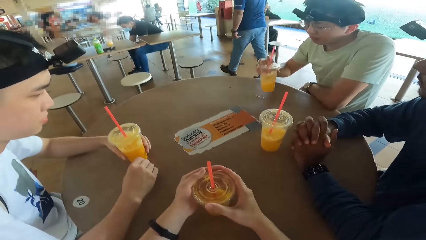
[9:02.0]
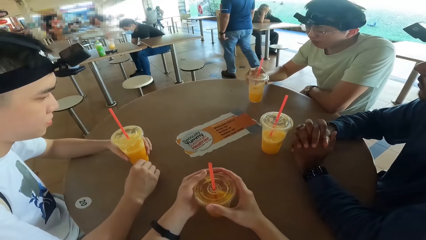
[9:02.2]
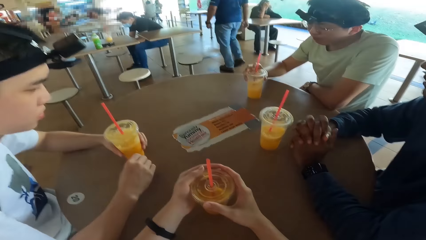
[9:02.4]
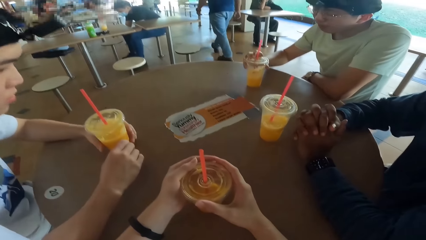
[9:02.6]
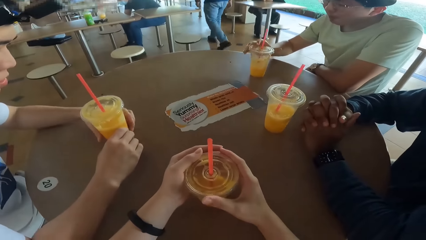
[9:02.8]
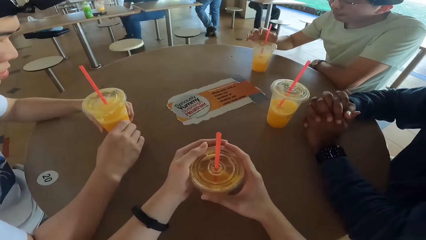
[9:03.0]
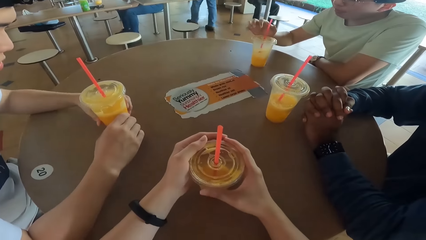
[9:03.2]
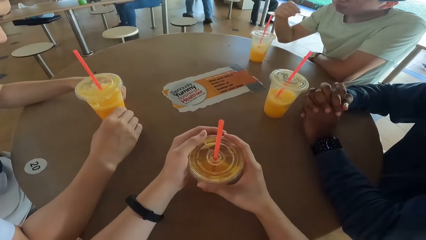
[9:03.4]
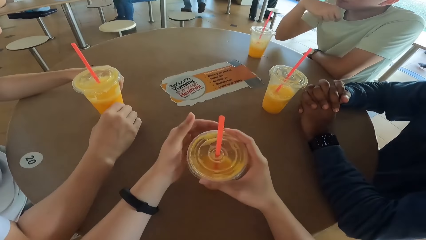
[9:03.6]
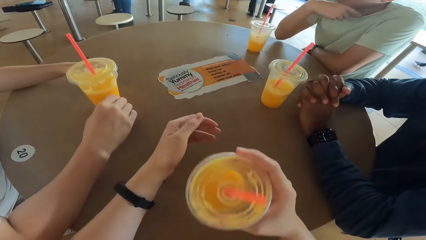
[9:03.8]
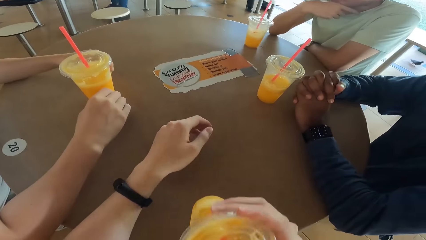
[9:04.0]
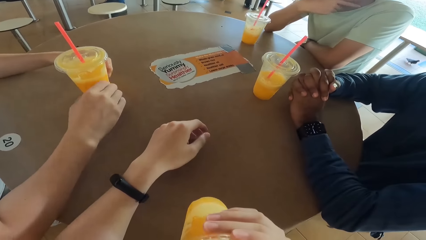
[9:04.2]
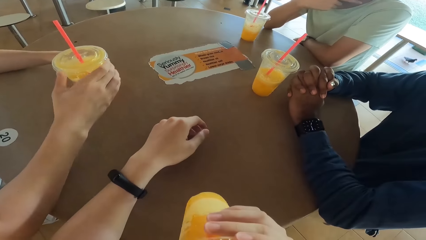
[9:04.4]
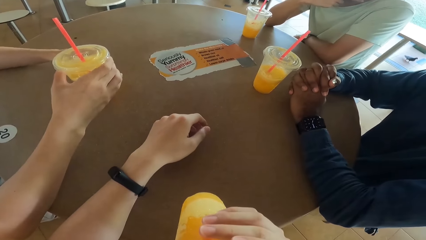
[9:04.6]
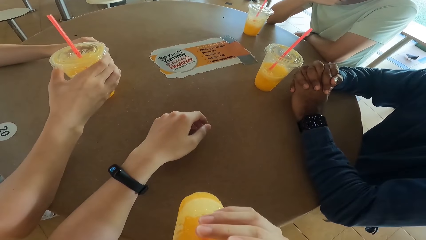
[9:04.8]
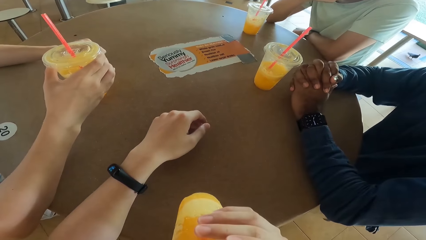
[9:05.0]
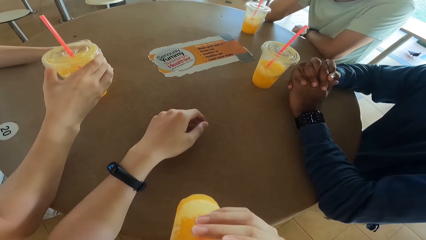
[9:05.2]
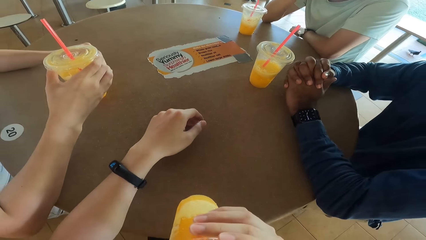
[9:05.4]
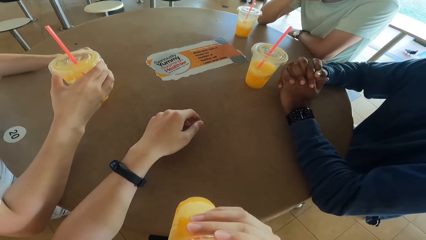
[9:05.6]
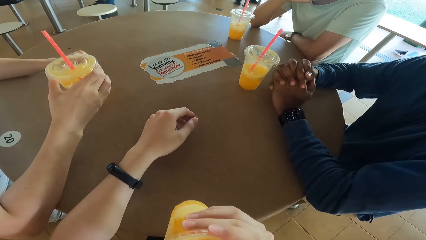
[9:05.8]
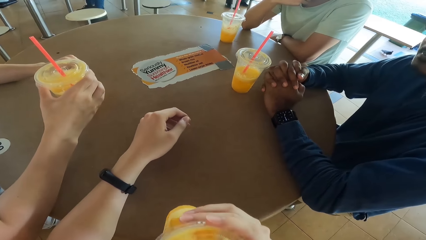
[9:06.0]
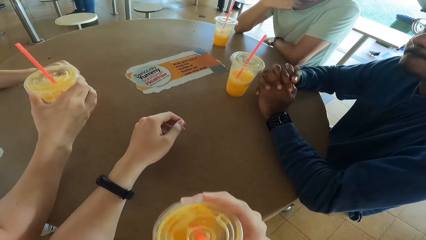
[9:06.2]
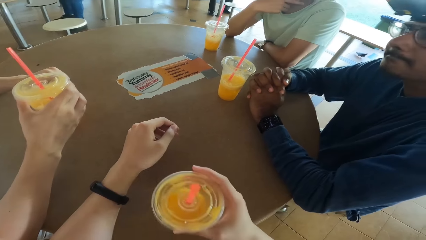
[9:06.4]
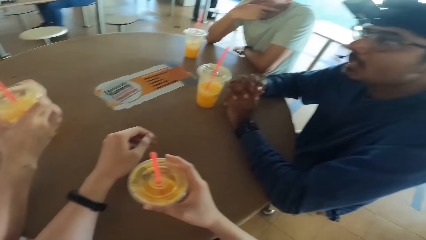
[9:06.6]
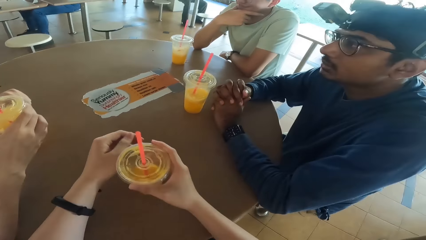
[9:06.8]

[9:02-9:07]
The camera wearer takes a juice.

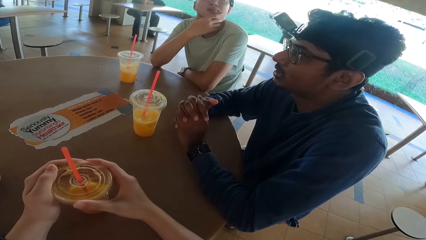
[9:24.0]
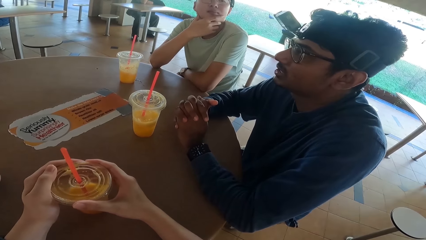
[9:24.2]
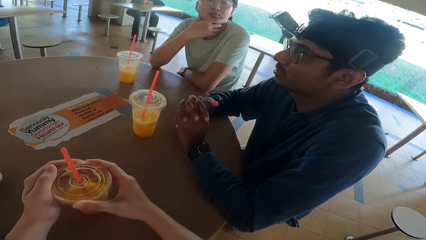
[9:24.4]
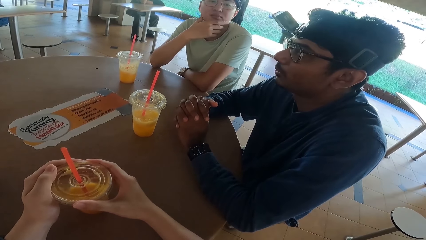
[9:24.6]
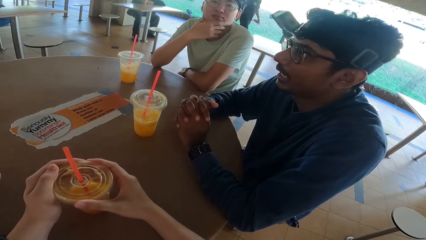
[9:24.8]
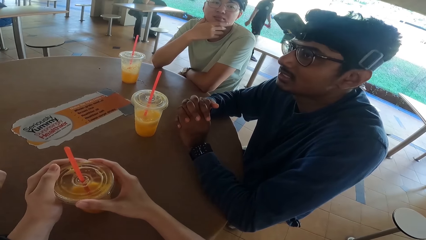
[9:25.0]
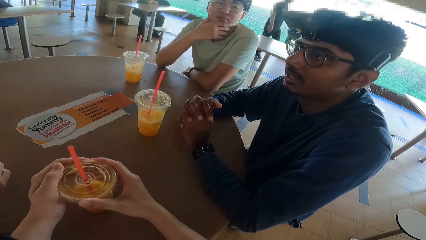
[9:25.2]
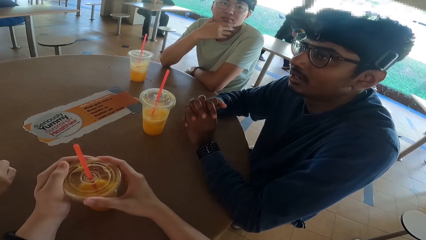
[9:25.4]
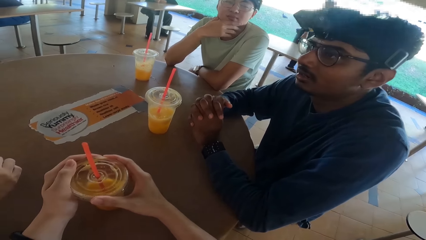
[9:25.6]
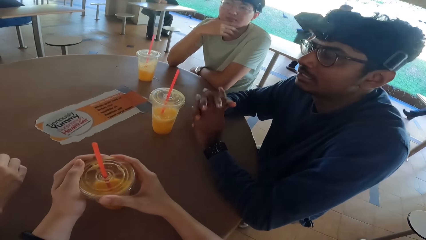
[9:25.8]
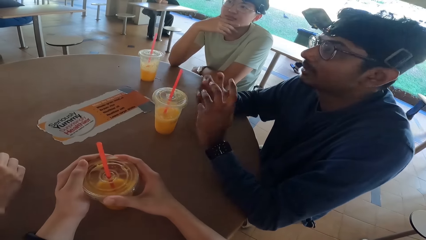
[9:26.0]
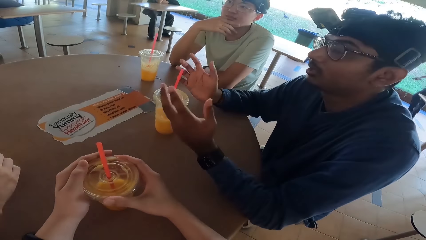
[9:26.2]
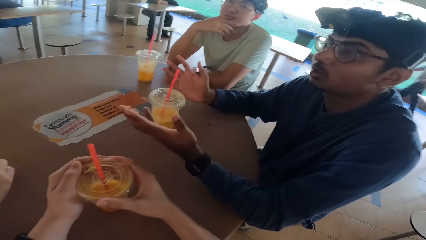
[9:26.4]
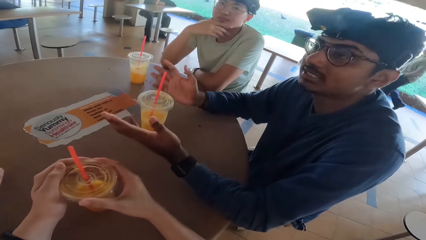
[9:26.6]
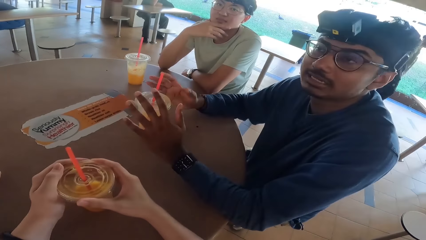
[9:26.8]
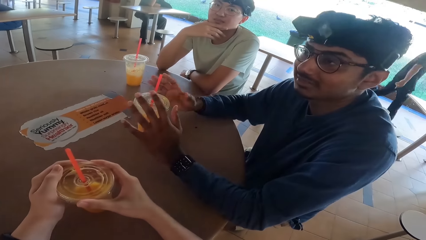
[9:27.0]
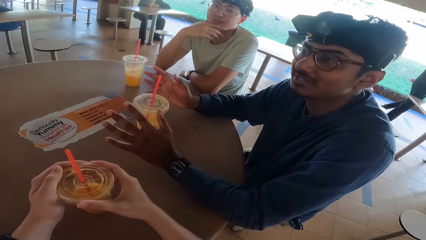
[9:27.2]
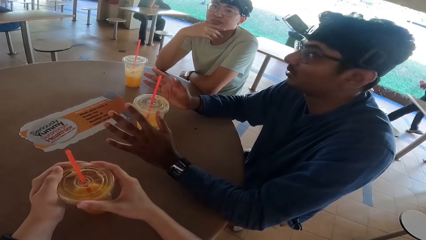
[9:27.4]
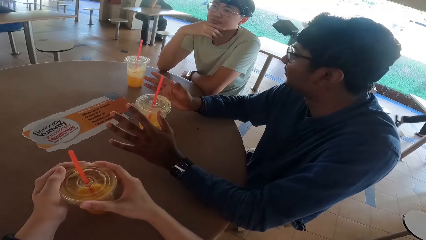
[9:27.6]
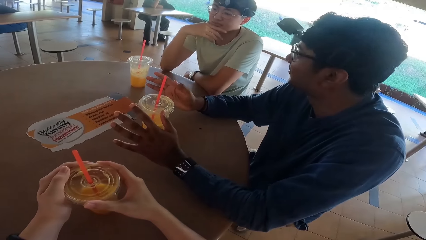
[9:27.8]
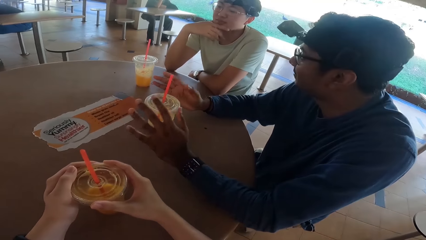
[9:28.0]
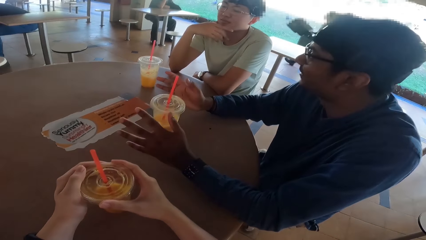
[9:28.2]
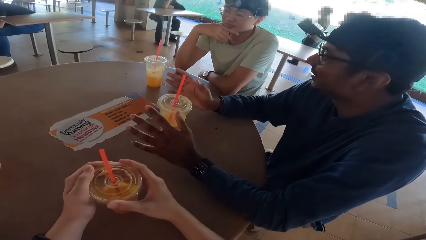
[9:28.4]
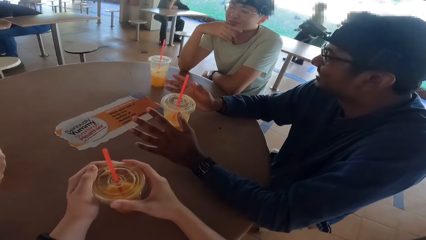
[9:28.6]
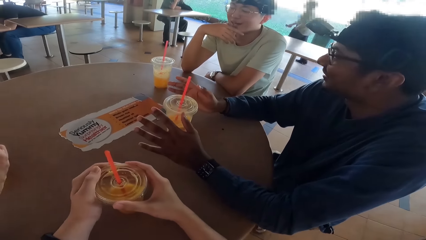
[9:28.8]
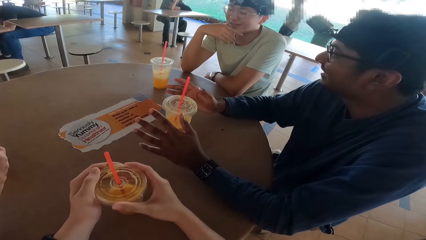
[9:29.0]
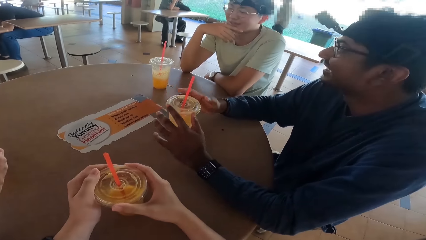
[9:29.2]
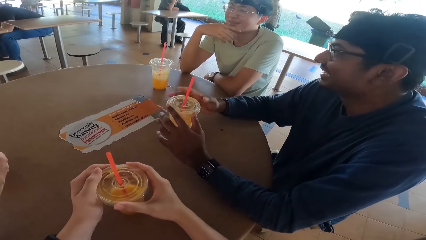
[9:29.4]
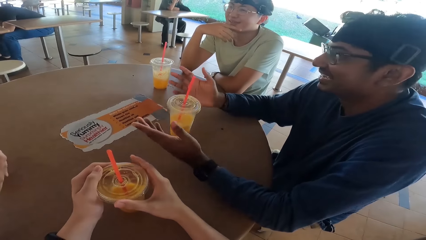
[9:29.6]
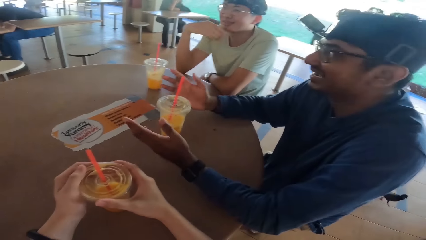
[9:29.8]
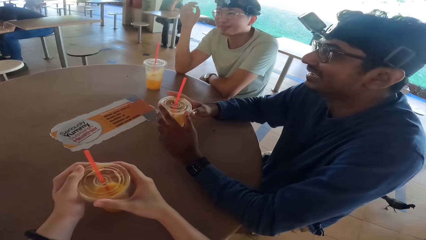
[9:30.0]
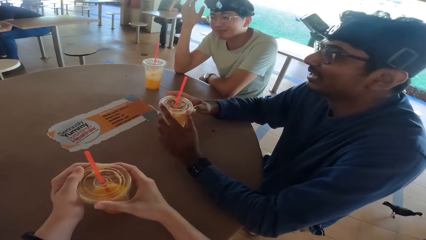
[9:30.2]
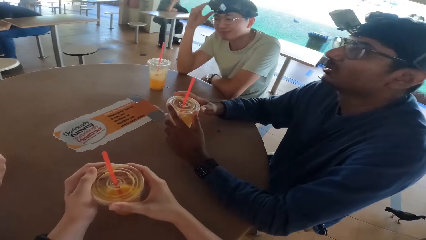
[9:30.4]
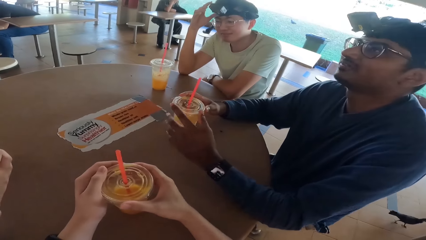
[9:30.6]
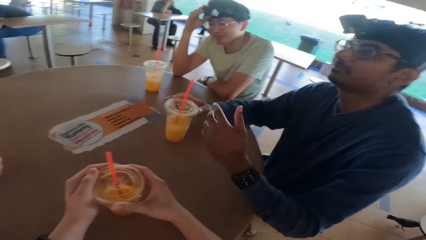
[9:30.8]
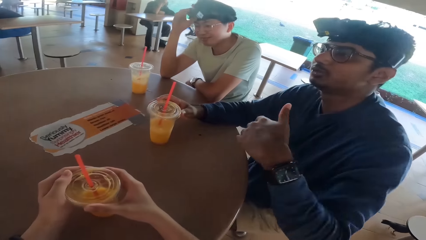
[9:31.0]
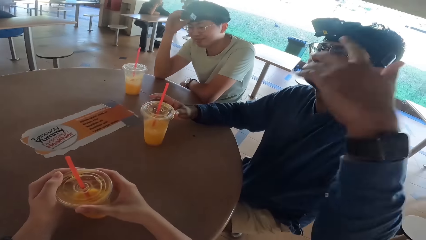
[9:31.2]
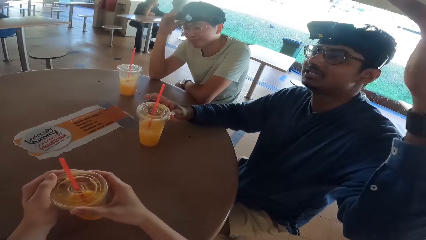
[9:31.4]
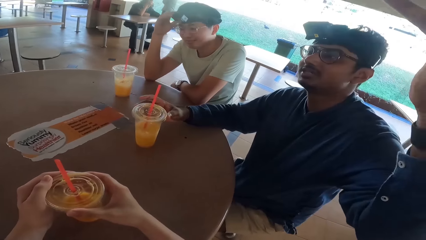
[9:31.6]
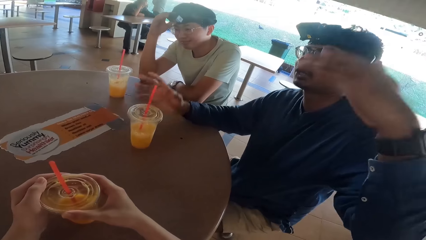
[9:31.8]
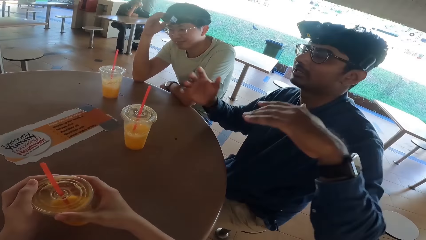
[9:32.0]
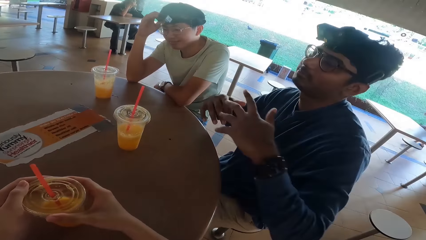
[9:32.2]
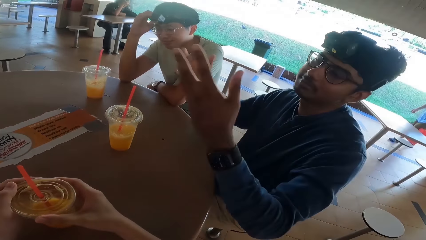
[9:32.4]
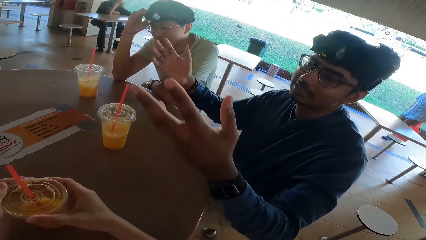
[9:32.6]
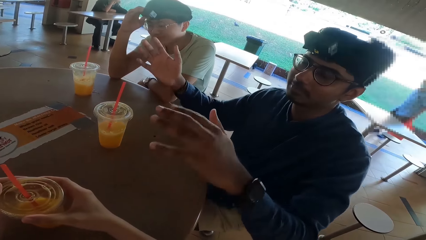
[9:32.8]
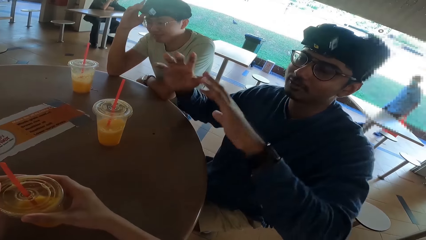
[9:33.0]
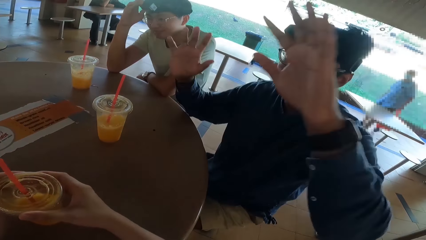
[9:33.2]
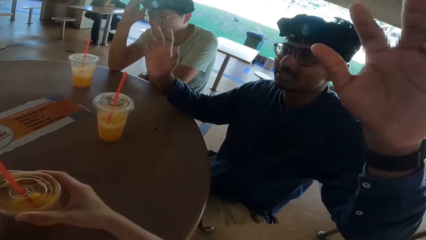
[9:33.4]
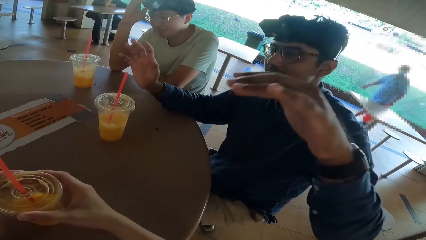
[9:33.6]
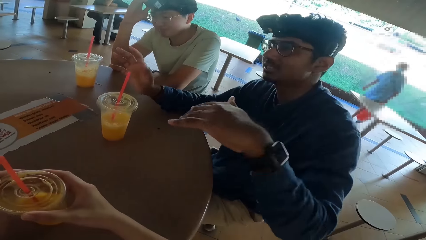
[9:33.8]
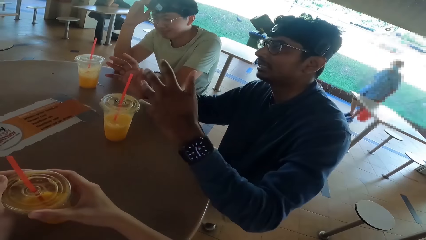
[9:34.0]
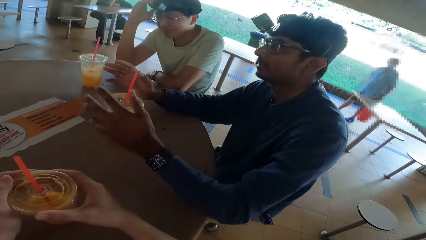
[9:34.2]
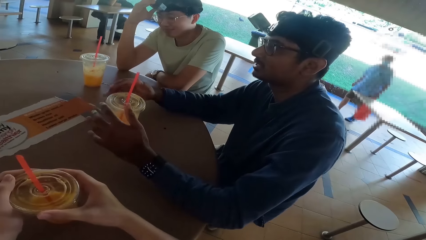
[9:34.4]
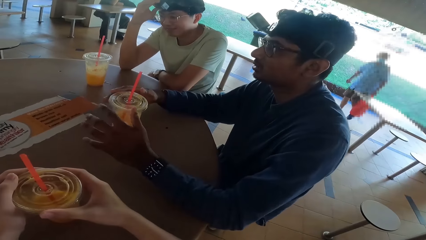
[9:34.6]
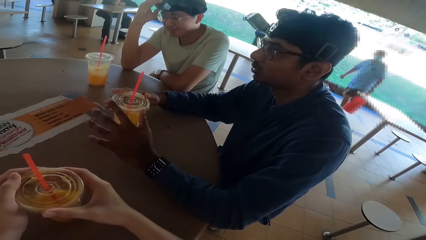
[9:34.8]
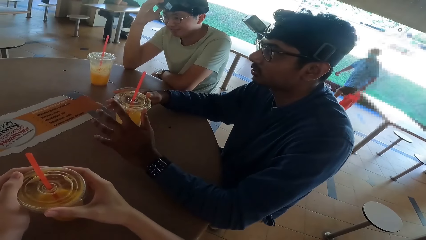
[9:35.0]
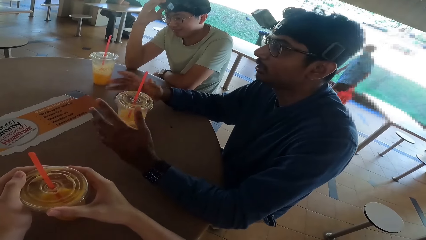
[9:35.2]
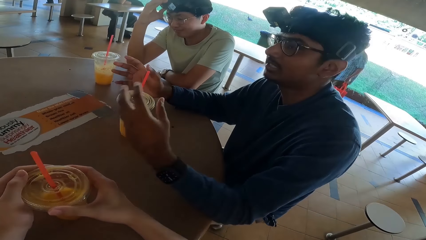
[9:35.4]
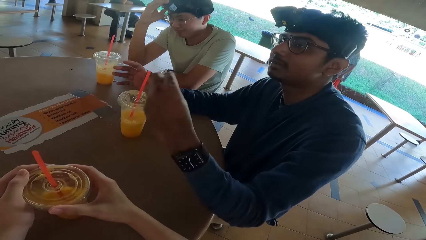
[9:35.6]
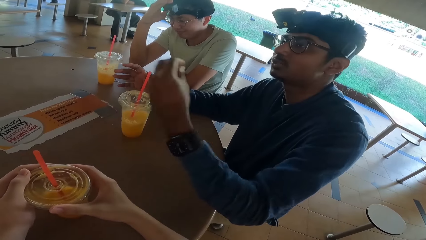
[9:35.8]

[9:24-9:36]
A man walks around. Another man walks around. A third man raises his hand.
